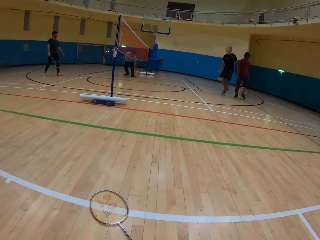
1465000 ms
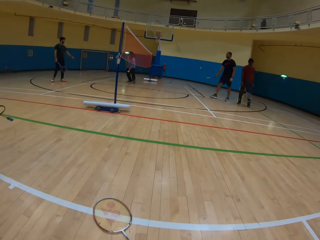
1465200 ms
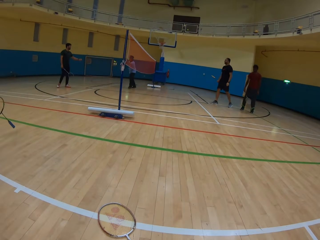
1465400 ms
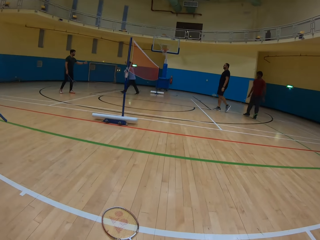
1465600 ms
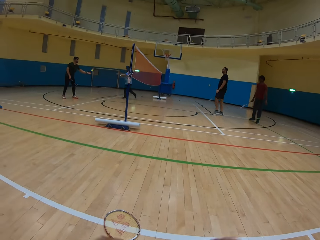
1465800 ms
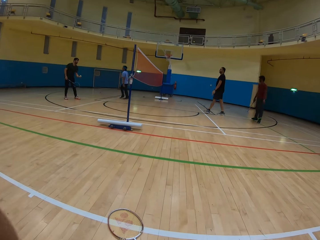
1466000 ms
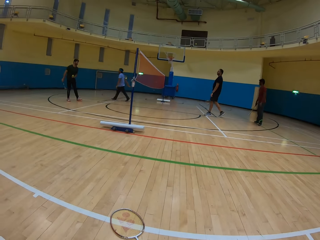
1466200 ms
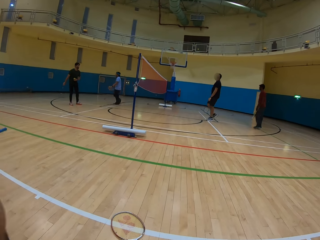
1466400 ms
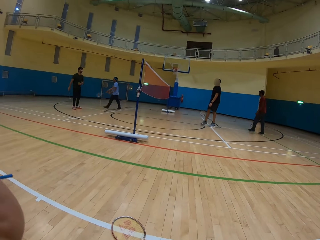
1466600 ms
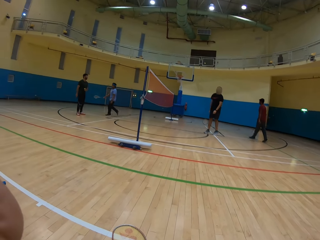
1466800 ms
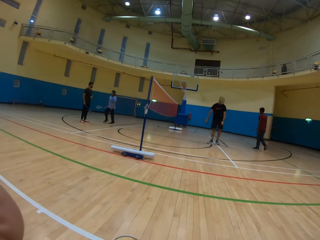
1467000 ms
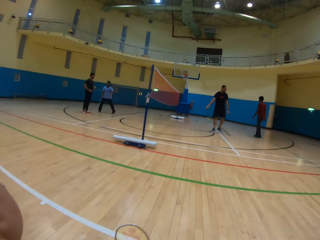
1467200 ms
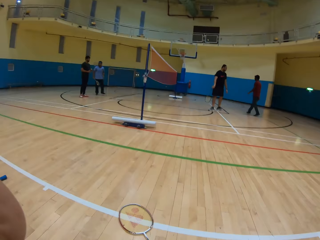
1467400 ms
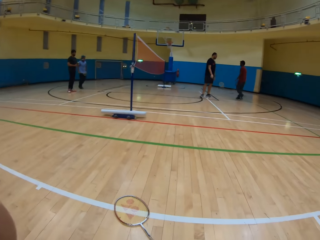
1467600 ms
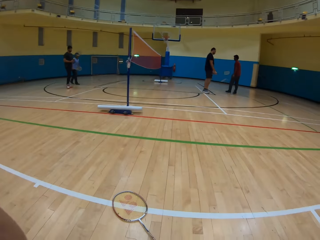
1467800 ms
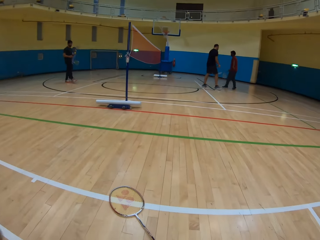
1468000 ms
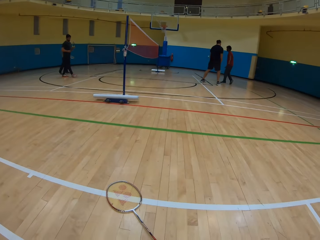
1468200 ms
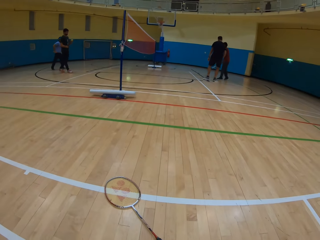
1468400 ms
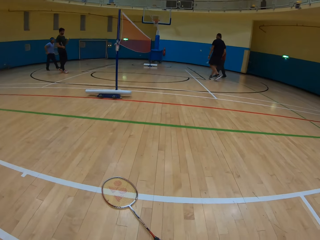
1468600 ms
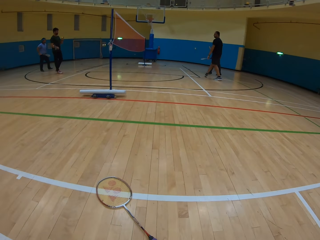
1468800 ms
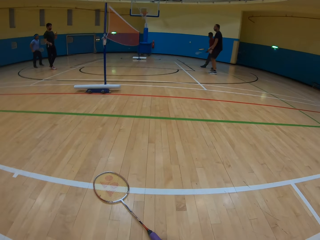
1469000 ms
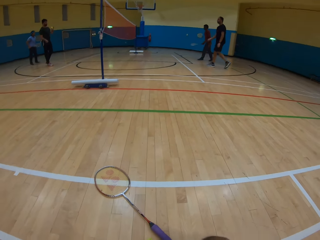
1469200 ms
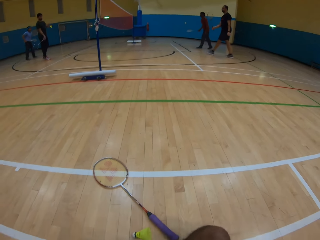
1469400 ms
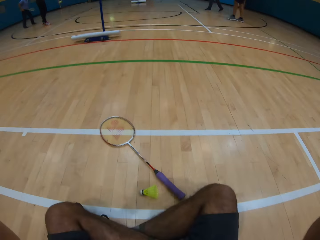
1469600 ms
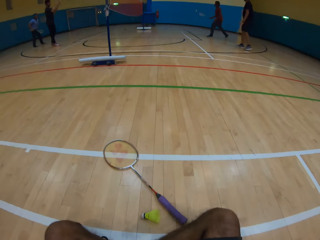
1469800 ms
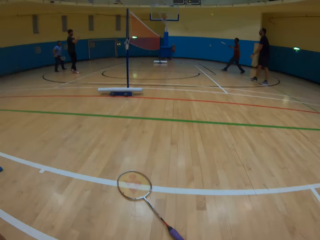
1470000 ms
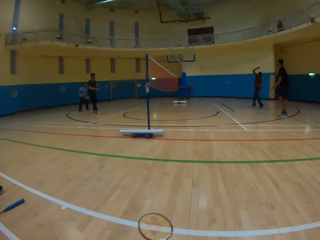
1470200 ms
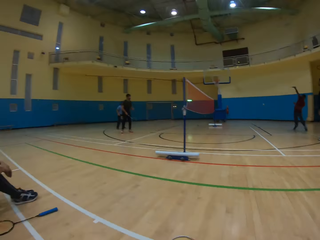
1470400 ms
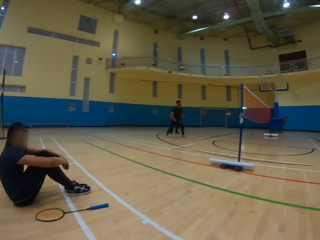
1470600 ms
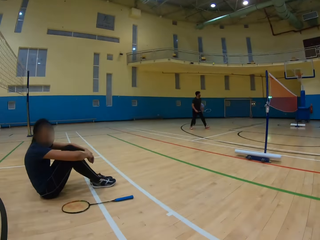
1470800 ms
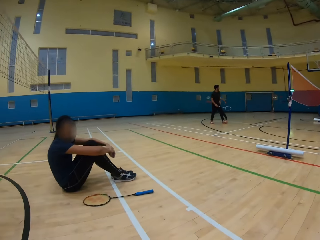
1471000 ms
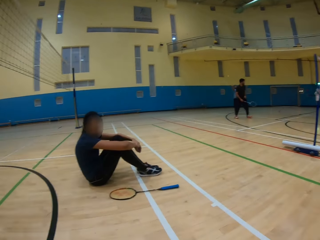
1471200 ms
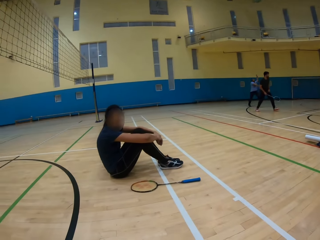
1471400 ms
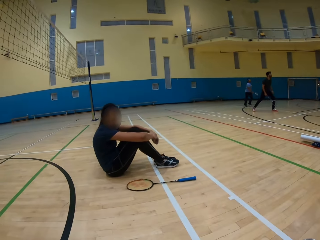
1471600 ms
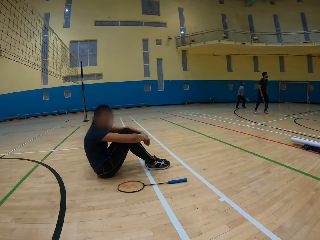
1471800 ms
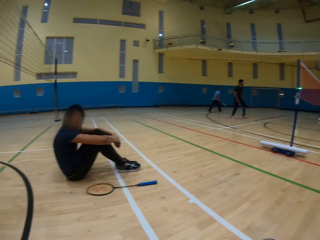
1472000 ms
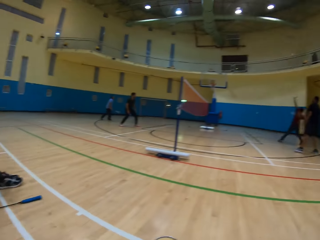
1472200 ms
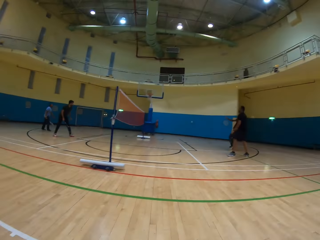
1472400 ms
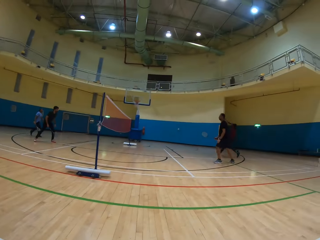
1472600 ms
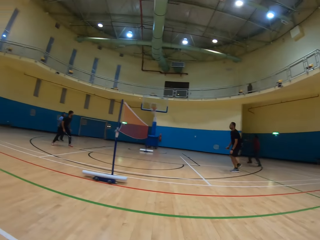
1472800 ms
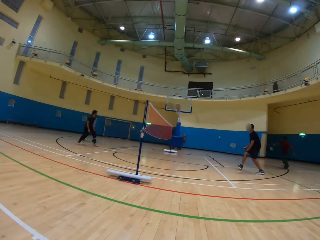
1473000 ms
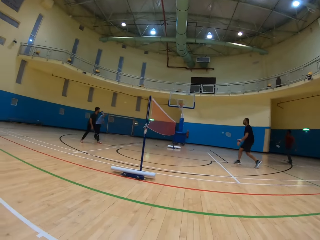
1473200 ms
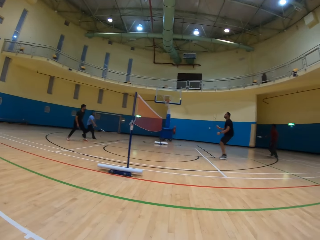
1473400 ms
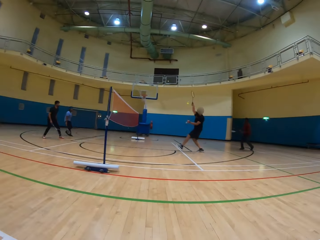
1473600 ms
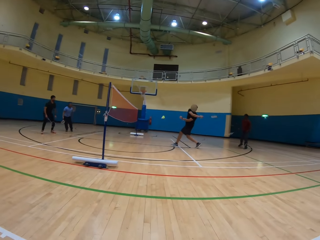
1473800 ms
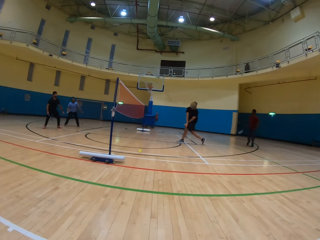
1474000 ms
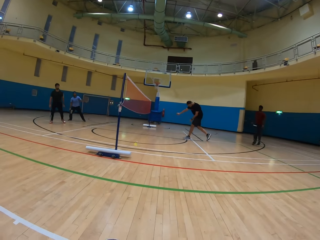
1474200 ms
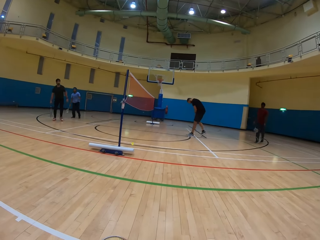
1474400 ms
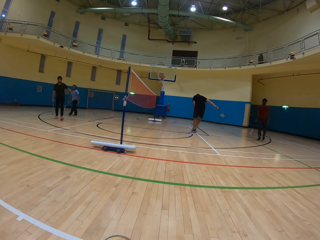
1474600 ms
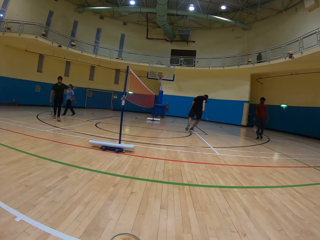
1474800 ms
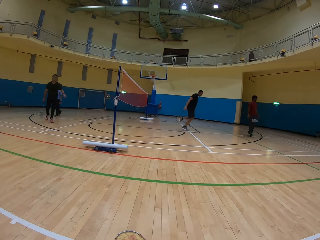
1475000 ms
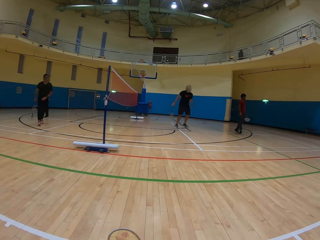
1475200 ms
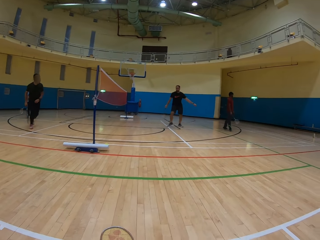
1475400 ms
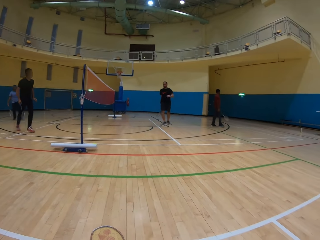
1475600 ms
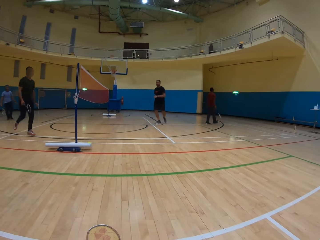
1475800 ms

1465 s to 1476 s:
The camera wearer watches a man and three others play the badminton game. They talk to a person. They look at the team playing badminton.

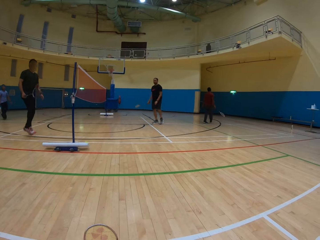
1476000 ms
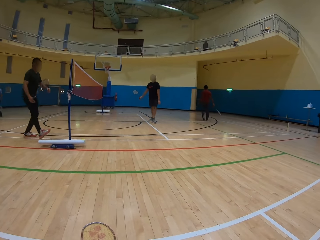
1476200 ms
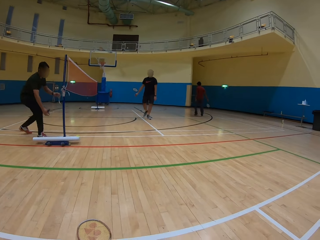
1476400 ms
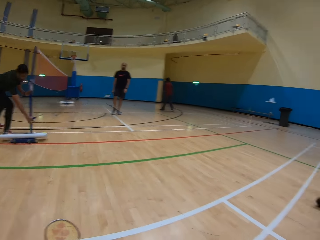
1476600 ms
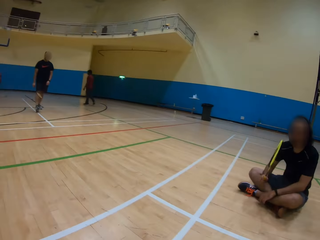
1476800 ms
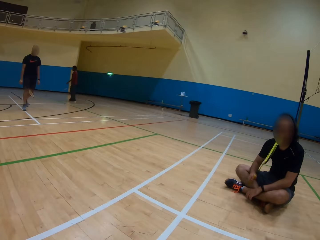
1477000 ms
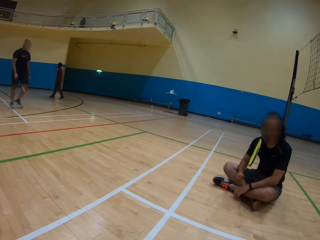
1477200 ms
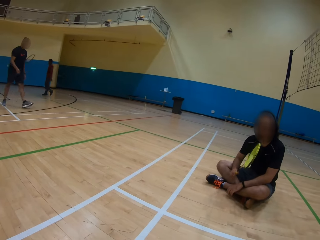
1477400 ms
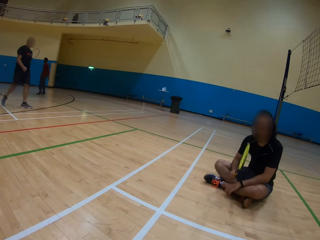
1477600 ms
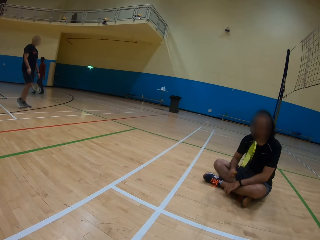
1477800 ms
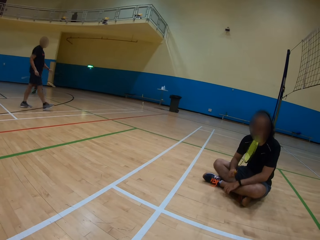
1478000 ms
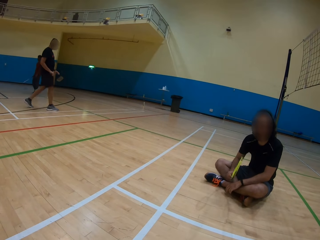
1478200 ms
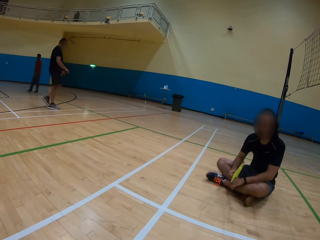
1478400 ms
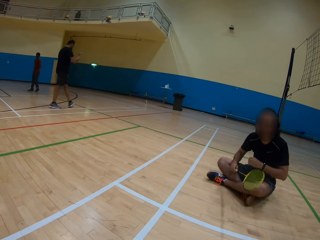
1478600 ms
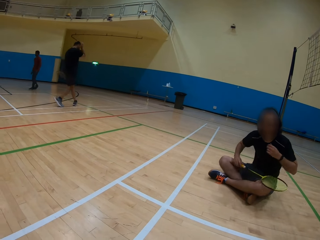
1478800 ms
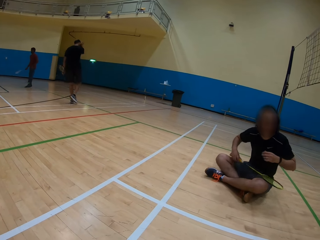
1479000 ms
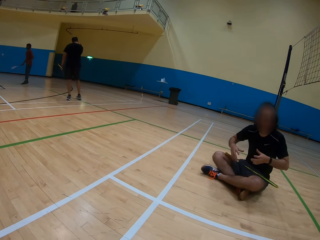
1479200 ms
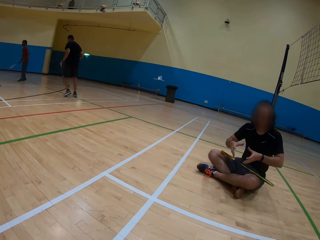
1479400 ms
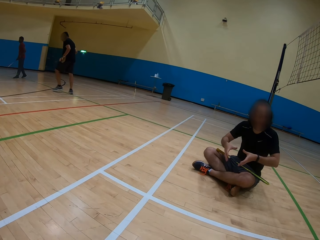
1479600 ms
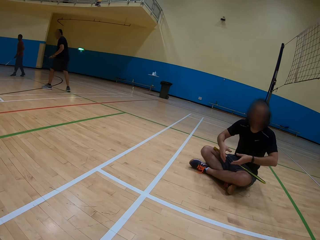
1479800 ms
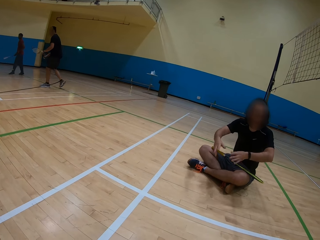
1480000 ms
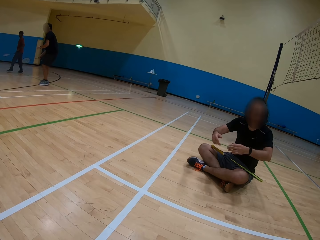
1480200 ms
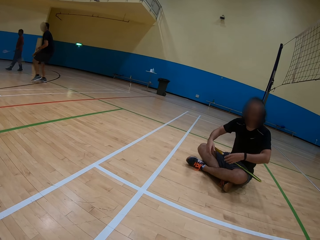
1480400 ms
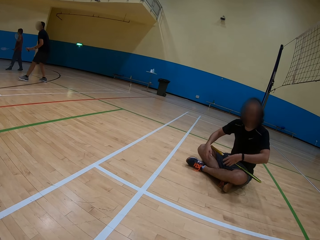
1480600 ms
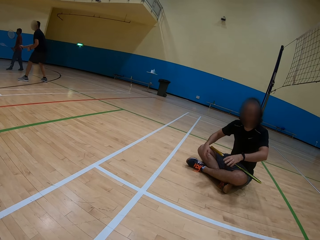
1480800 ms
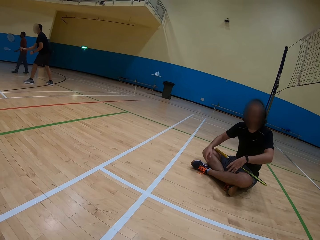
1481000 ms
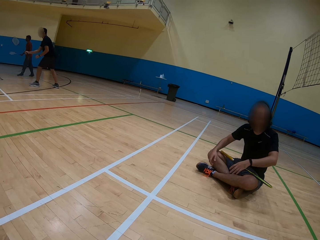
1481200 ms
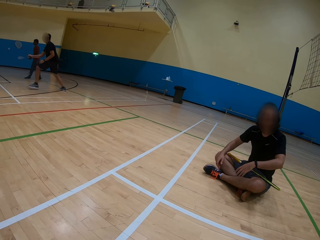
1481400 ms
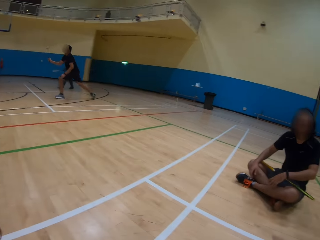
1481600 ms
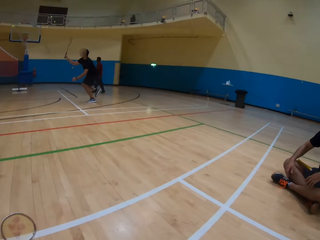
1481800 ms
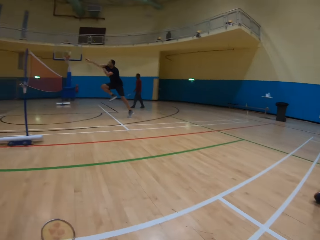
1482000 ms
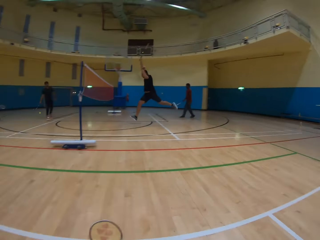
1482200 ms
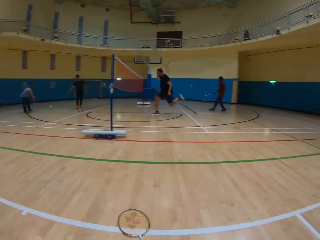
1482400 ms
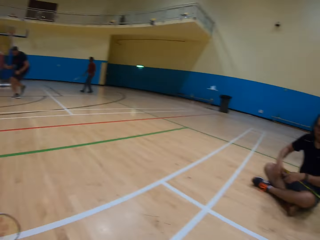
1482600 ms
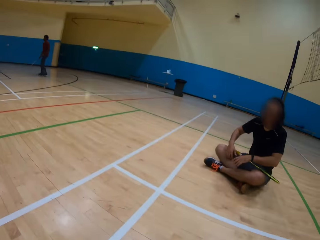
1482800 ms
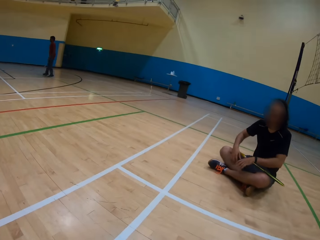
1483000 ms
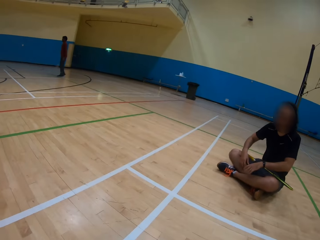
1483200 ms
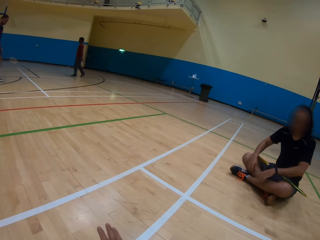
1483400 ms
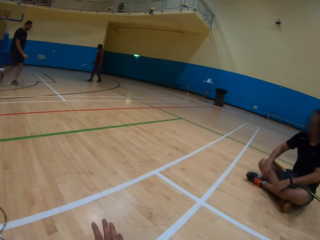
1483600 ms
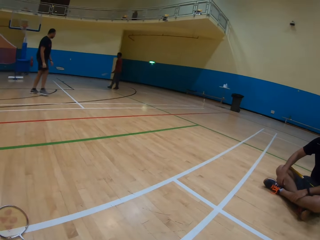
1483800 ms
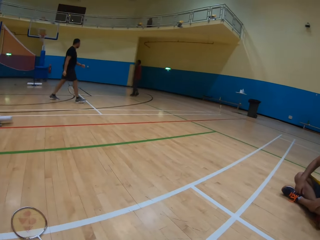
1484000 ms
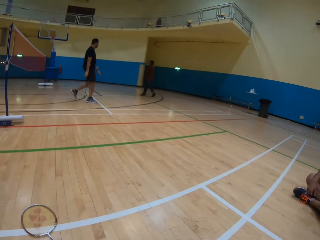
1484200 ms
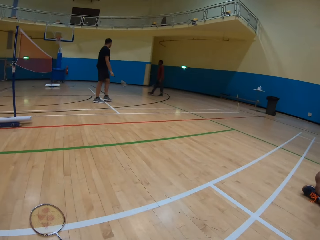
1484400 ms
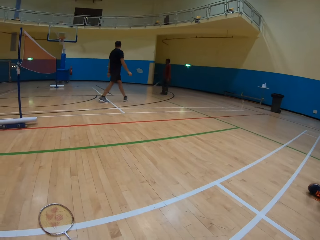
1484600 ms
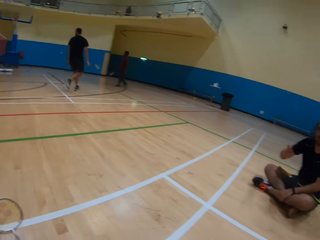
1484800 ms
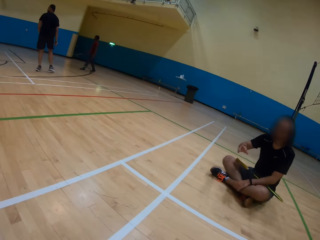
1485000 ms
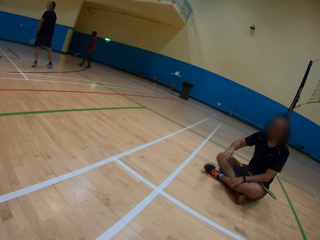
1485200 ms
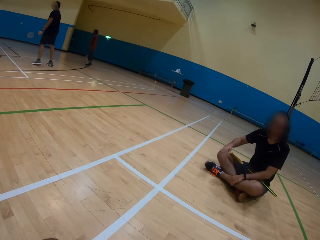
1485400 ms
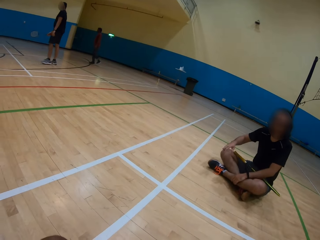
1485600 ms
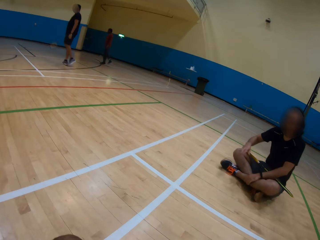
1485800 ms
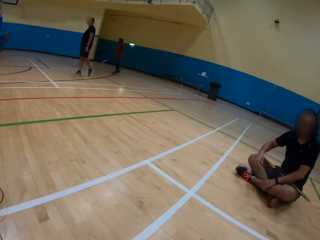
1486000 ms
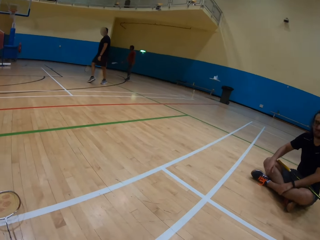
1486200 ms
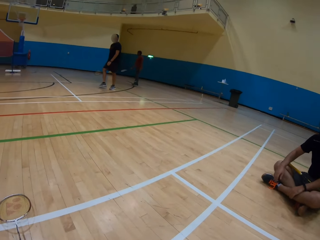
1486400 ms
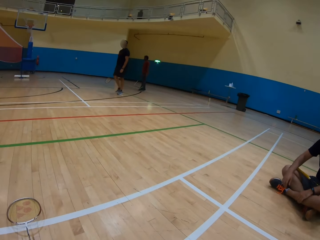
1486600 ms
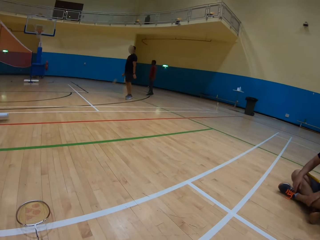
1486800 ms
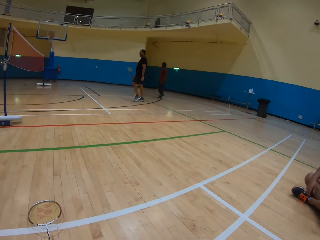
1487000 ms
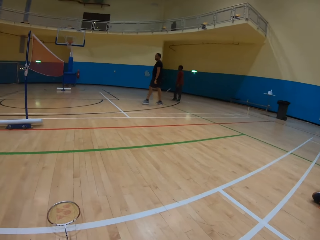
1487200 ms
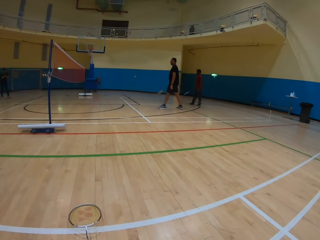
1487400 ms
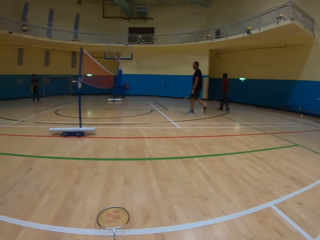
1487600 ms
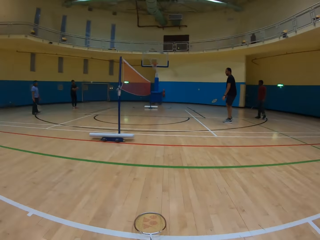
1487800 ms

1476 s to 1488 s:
The camera wearer talks to a person.
